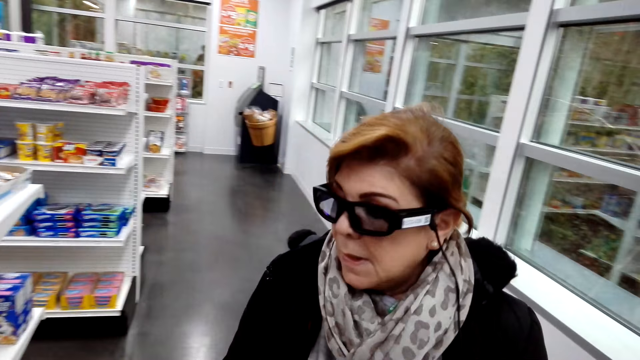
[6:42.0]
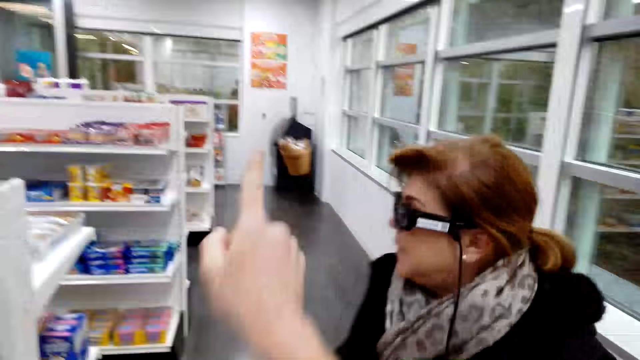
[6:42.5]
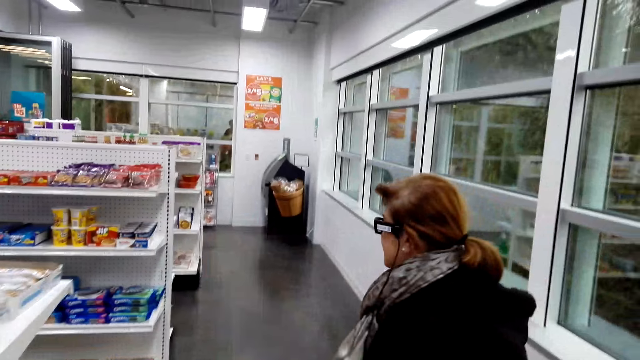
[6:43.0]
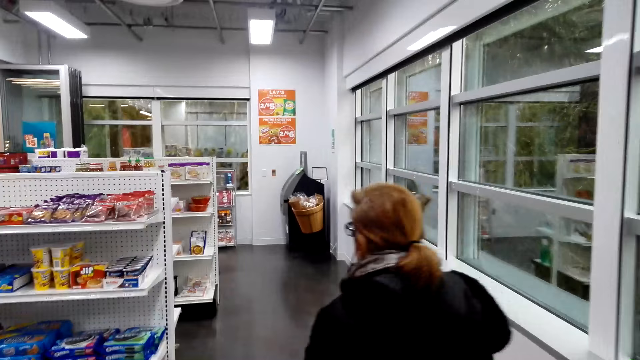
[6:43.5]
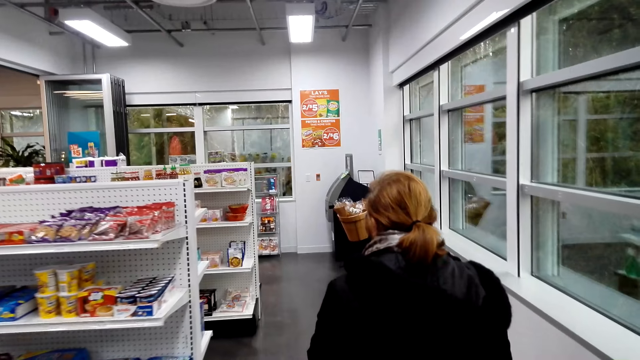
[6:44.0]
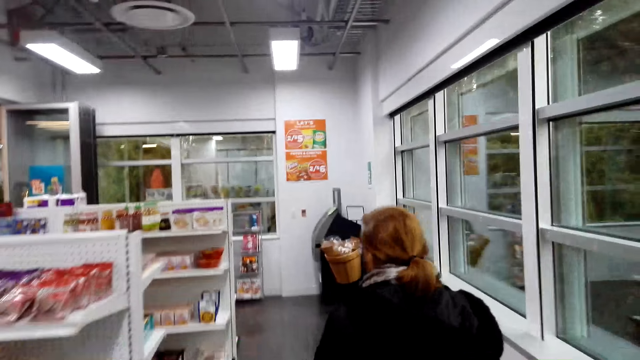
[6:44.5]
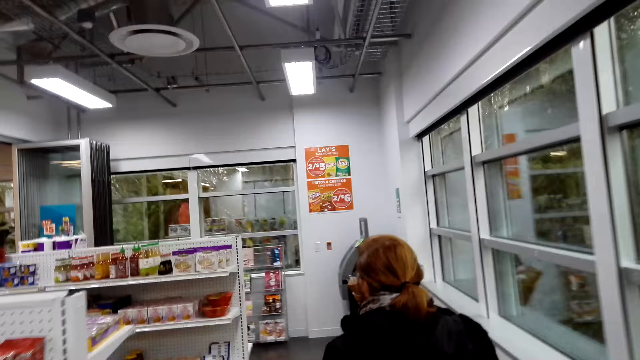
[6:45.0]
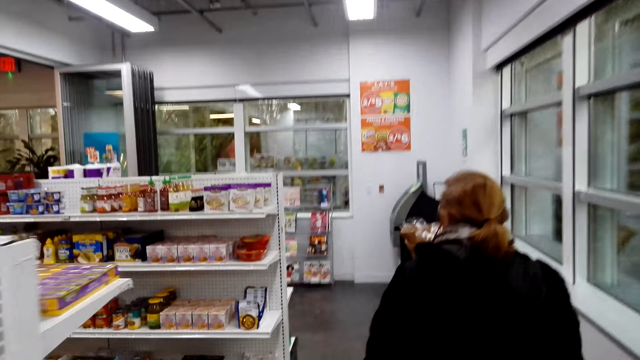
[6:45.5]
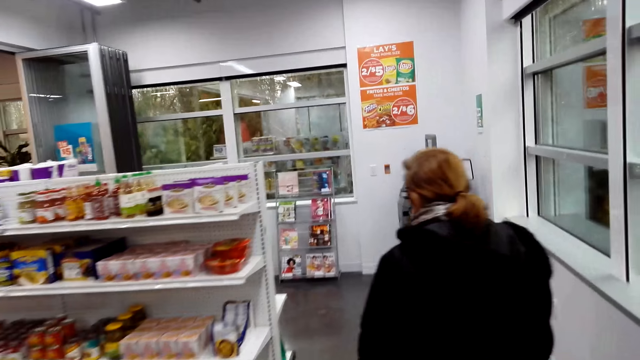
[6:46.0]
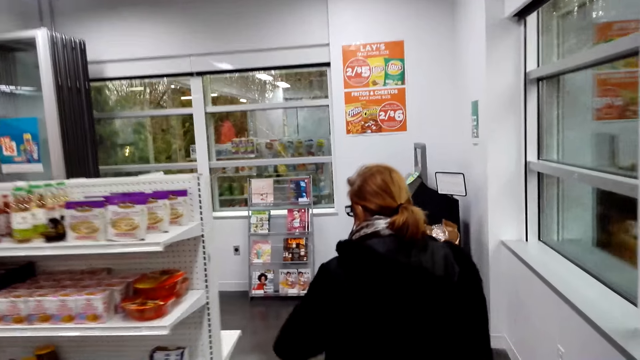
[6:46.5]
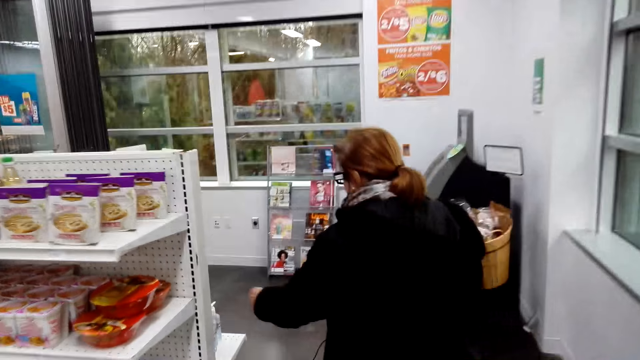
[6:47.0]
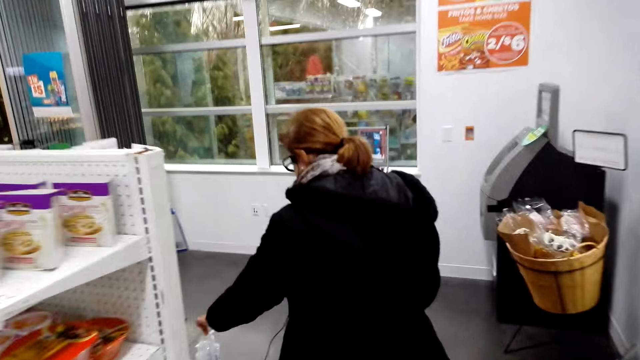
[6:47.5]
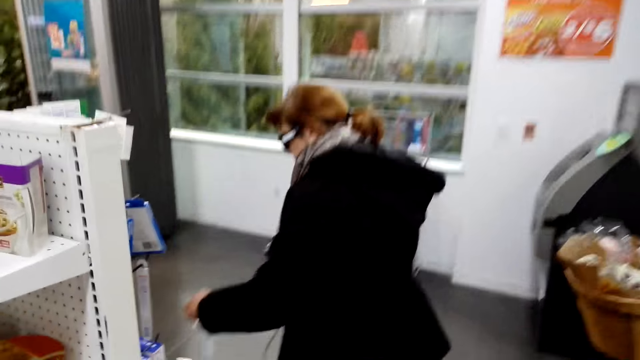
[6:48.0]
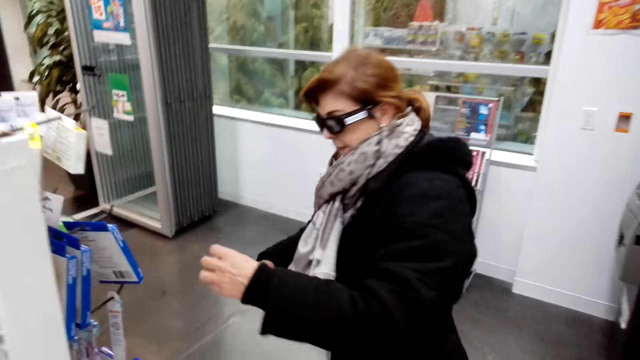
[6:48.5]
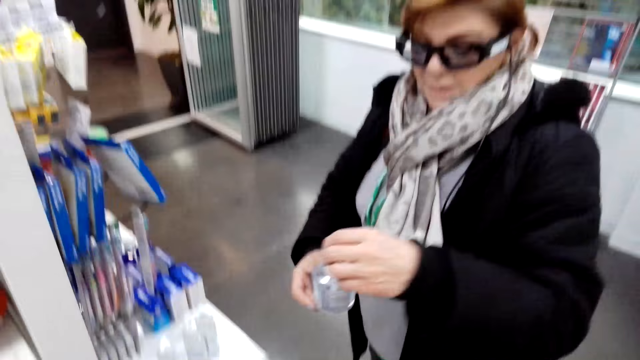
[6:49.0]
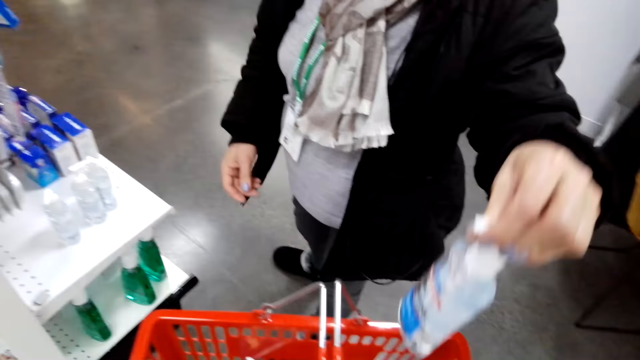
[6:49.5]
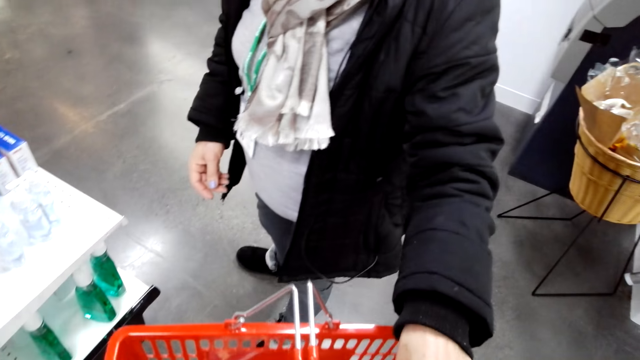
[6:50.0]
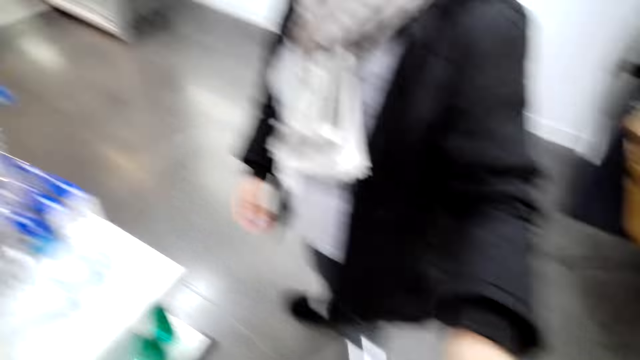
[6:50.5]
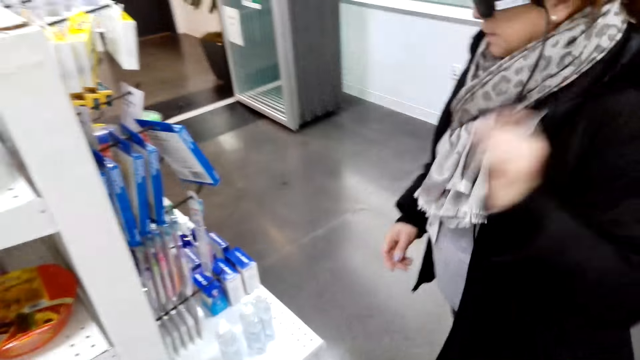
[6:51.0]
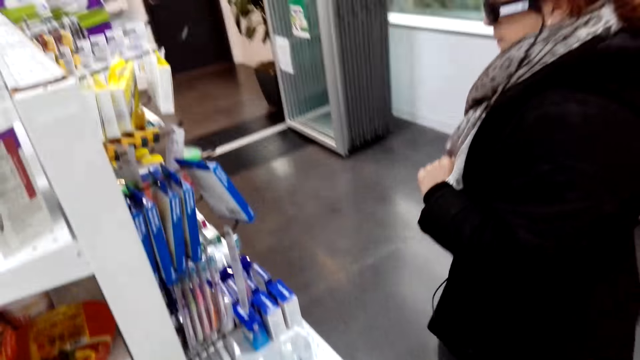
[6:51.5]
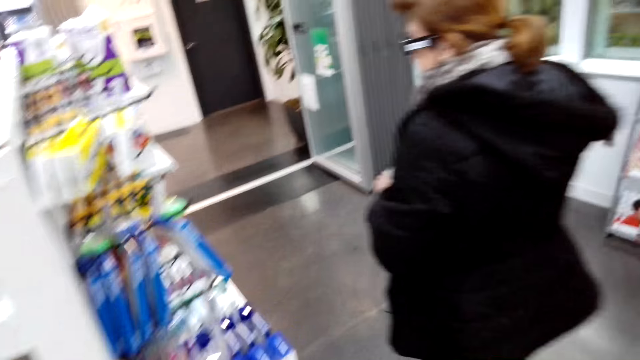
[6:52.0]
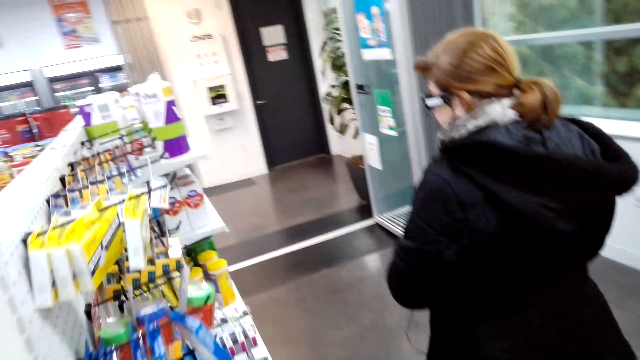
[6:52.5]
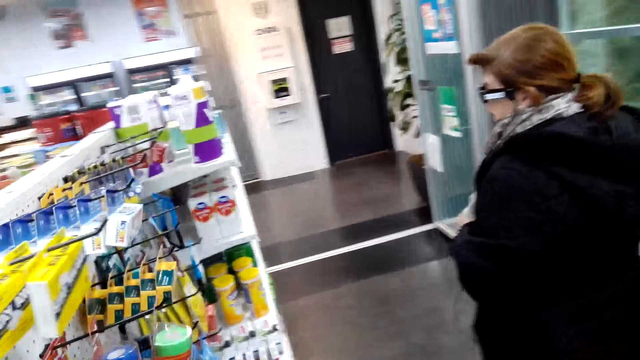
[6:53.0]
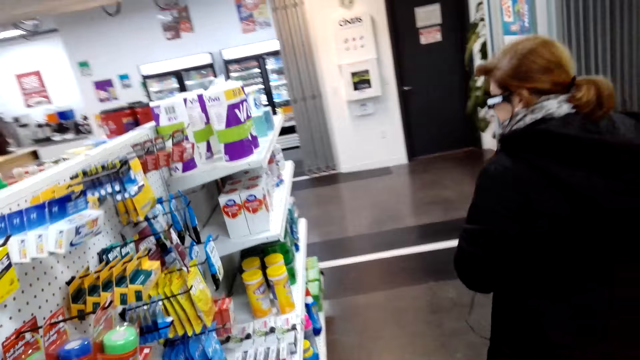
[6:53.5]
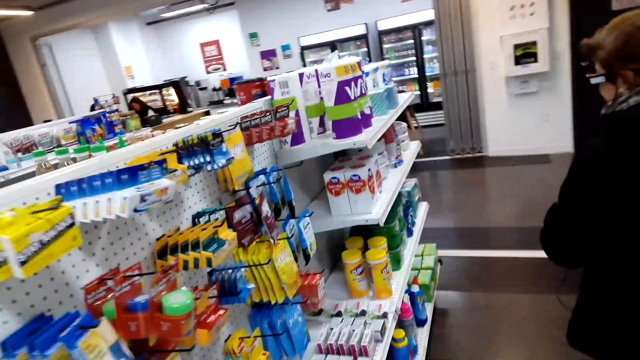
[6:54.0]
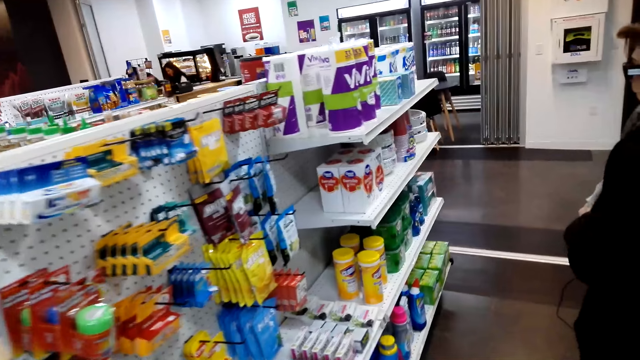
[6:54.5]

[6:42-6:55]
The camera wearer walks in the supermarket. A lady walks towards the shelf. The camera wearer talks with the lady. The lady picks up sanitizer. The lady talks with the camera wearer. The lady puts the sanitizer in the shopping basket. The camera wearer talks with the lady. The lady walks towards the shelf. The camera wearer walks in the supermarket.

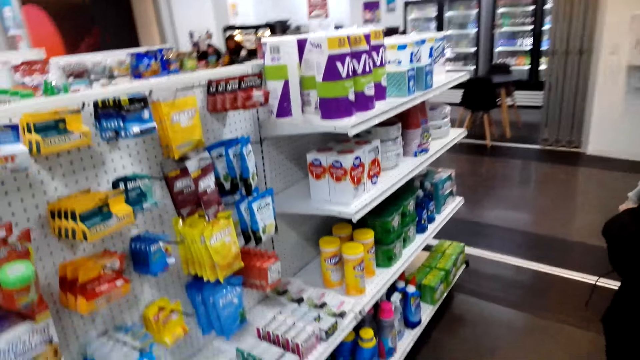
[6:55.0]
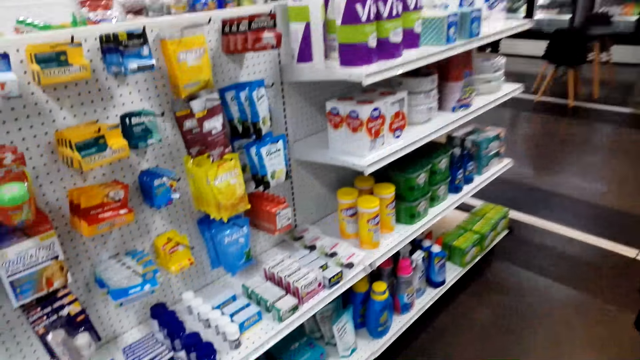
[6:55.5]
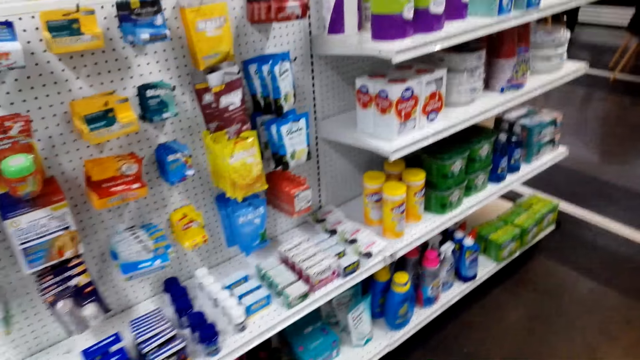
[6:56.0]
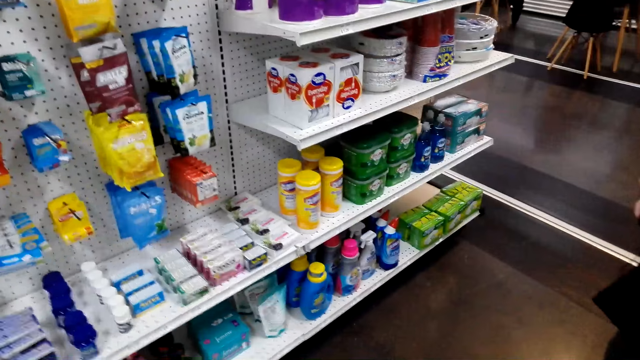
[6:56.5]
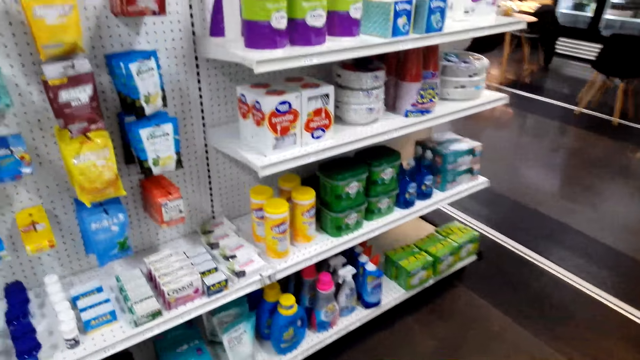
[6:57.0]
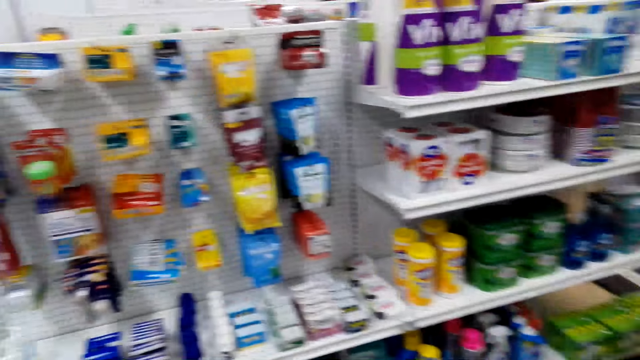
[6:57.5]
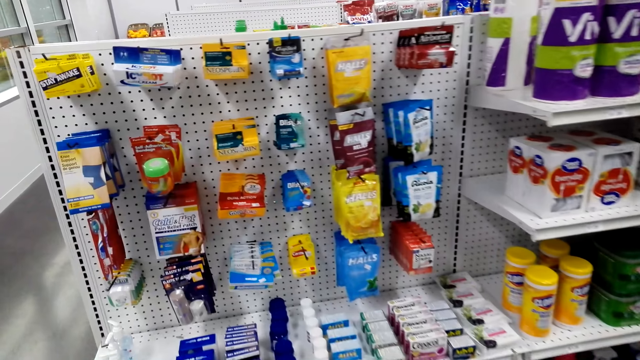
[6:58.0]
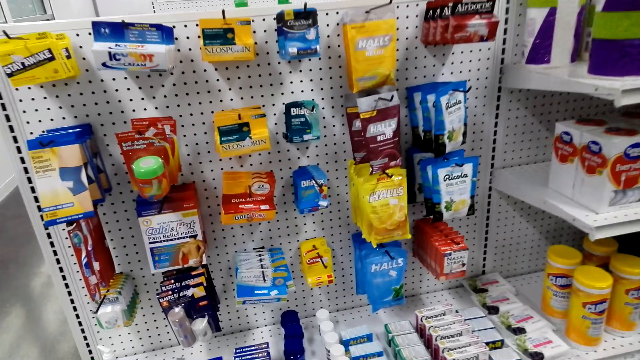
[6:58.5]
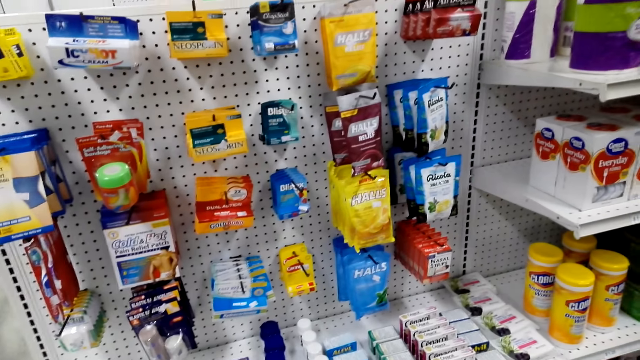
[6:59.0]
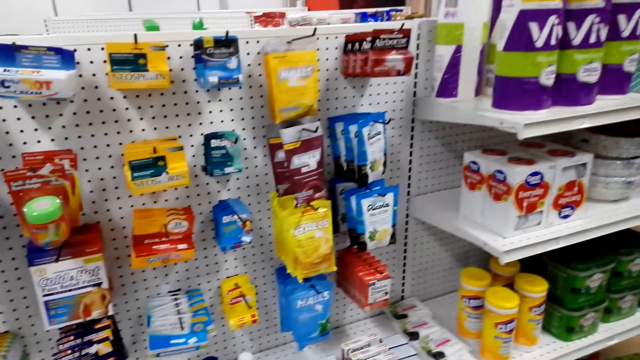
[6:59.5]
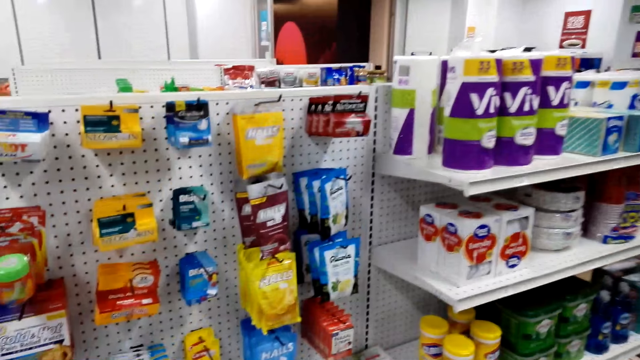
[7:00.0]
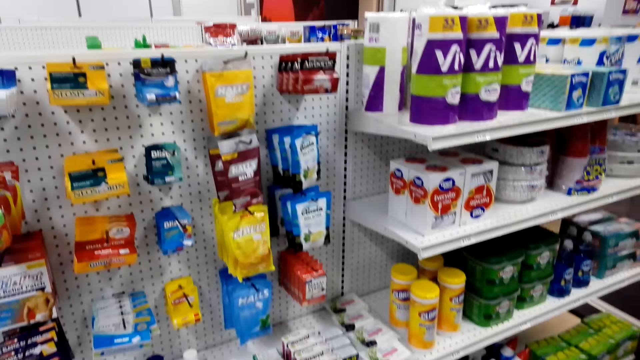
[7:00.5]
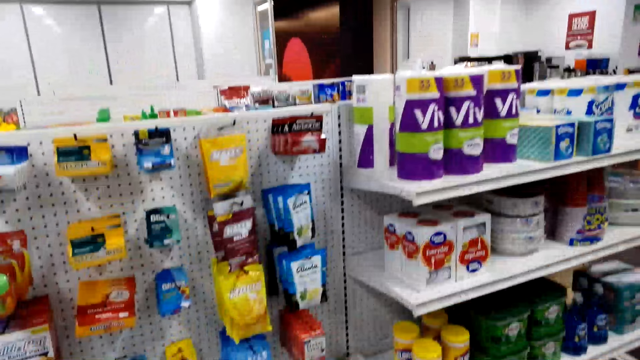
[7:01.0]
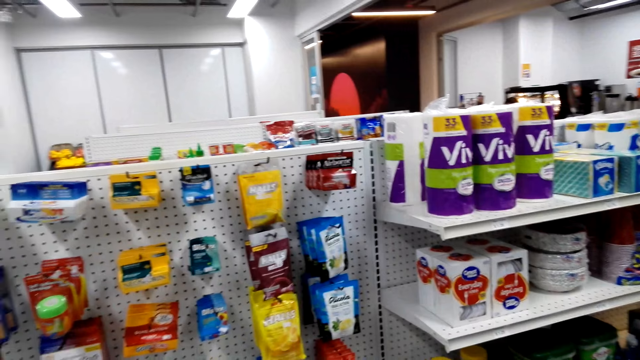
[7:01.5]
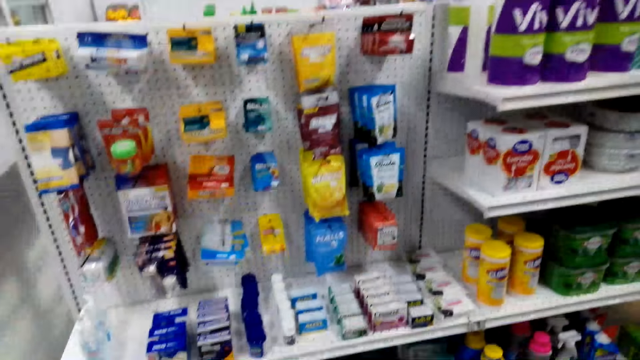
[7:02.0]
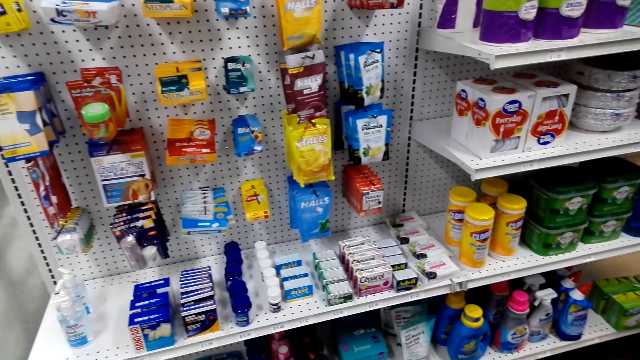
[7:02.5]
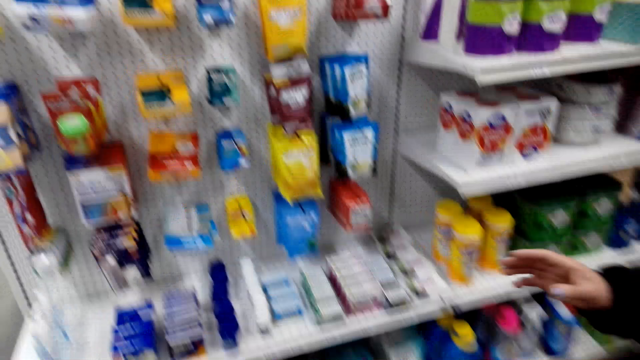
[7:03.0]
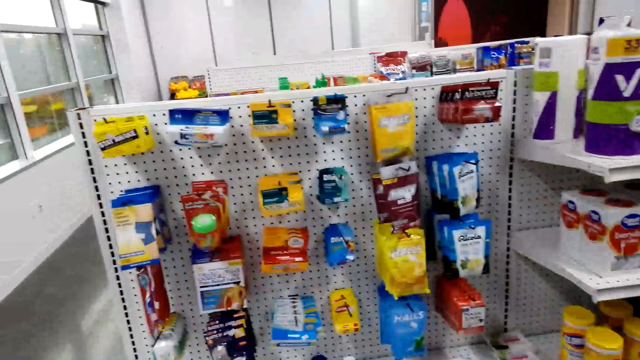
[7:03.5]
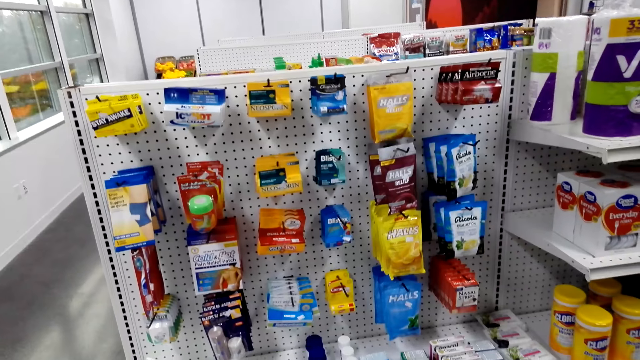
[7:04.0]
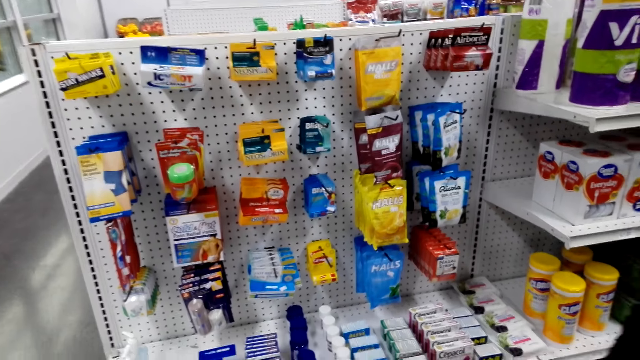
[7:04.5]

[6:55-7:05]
The camera wearer looks around. A lady talks with the camera wearer. The camera wearer converses with the lady.
